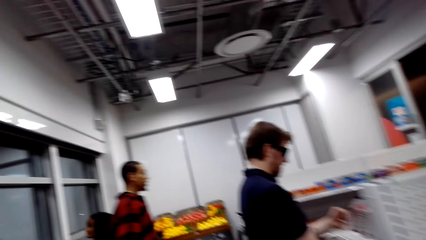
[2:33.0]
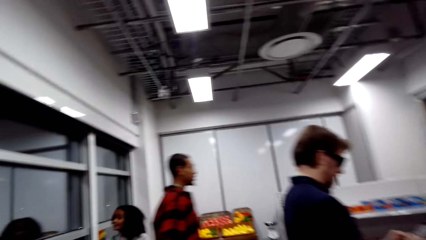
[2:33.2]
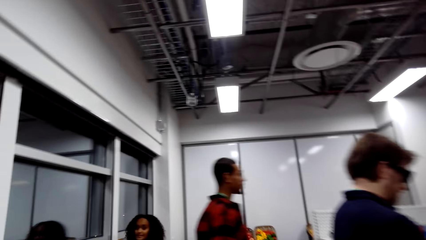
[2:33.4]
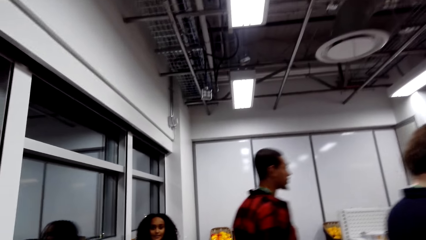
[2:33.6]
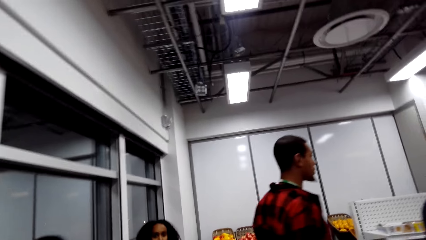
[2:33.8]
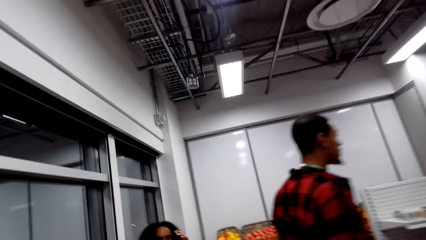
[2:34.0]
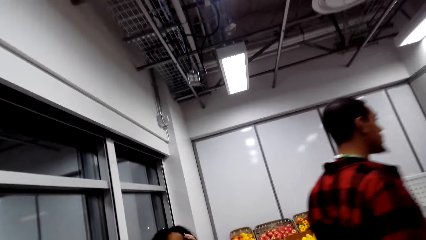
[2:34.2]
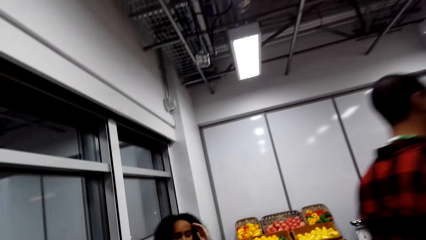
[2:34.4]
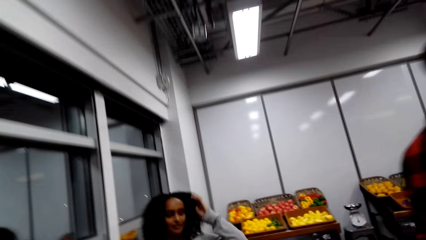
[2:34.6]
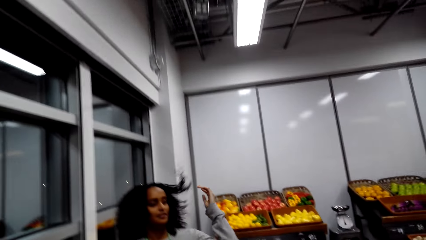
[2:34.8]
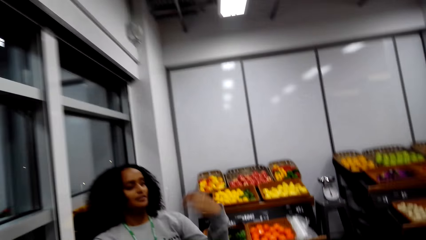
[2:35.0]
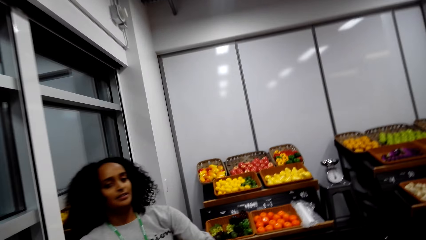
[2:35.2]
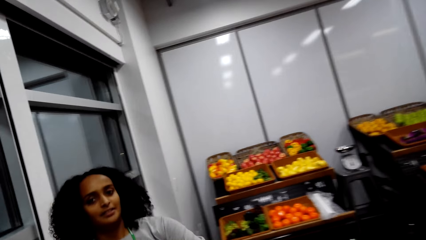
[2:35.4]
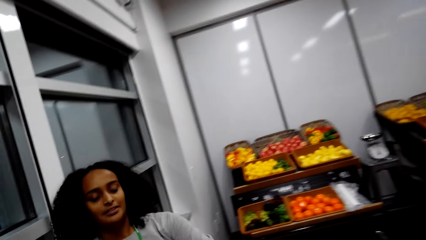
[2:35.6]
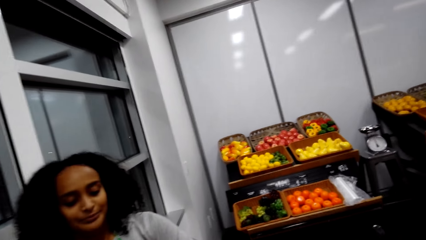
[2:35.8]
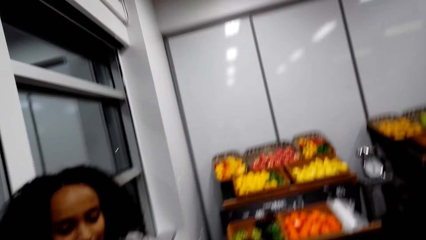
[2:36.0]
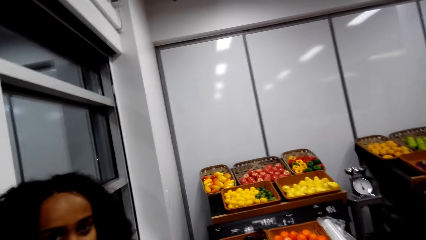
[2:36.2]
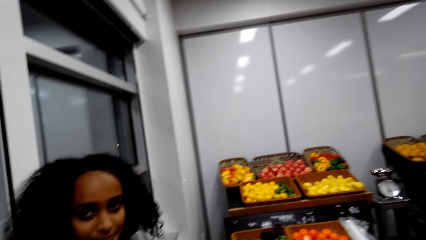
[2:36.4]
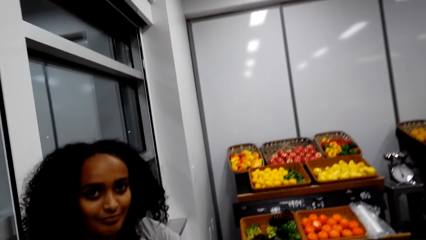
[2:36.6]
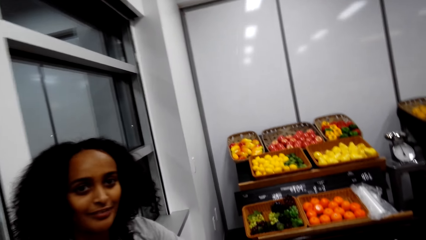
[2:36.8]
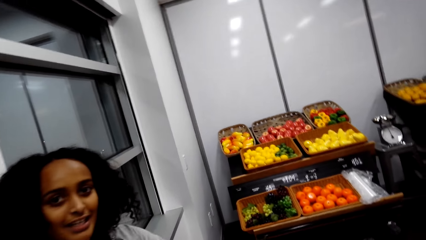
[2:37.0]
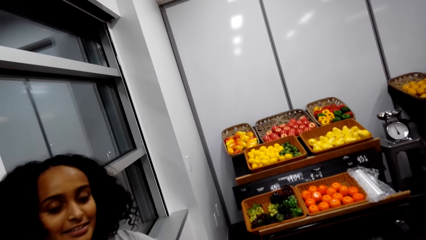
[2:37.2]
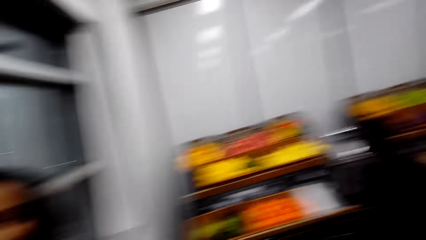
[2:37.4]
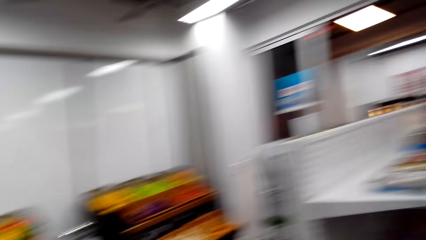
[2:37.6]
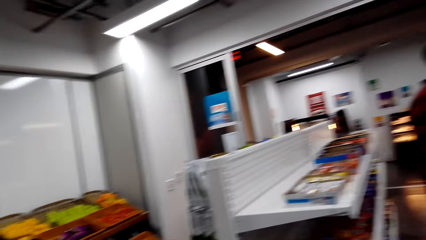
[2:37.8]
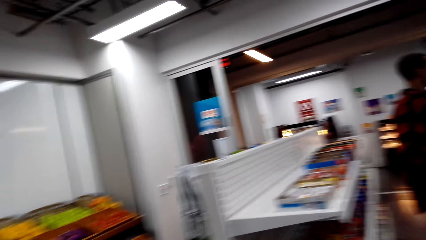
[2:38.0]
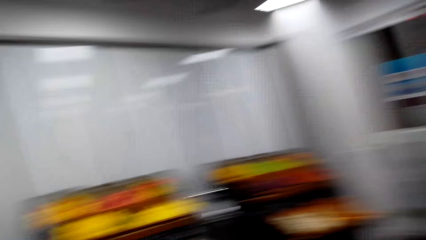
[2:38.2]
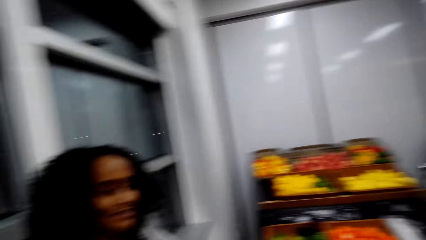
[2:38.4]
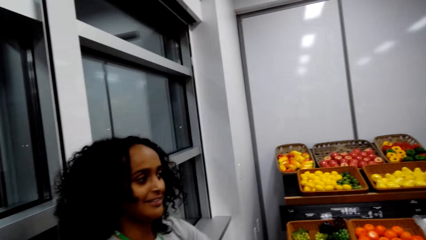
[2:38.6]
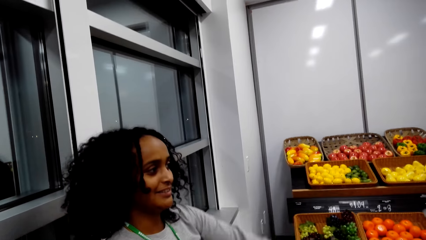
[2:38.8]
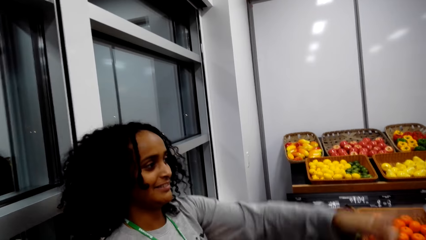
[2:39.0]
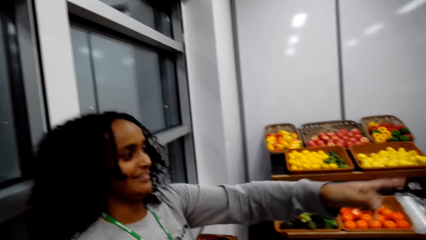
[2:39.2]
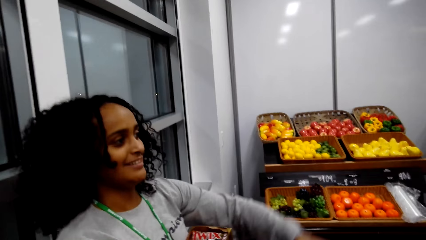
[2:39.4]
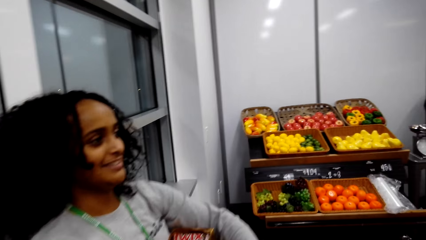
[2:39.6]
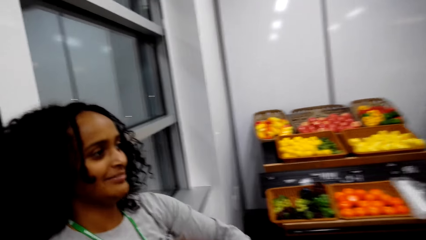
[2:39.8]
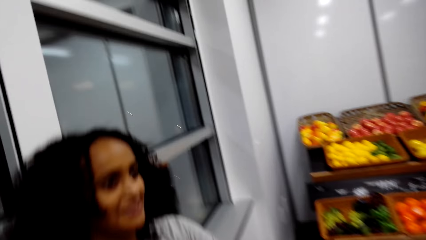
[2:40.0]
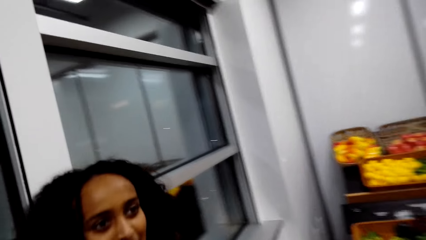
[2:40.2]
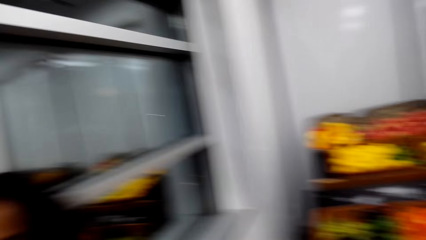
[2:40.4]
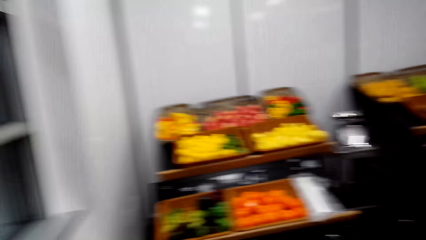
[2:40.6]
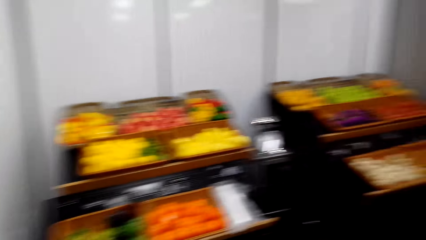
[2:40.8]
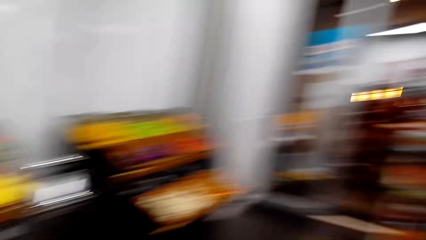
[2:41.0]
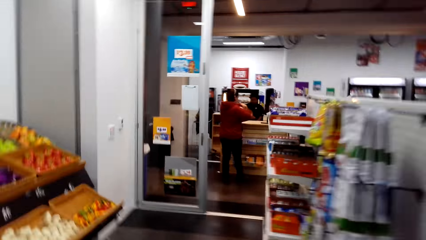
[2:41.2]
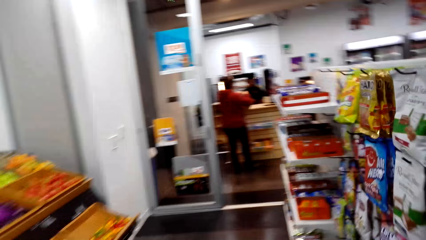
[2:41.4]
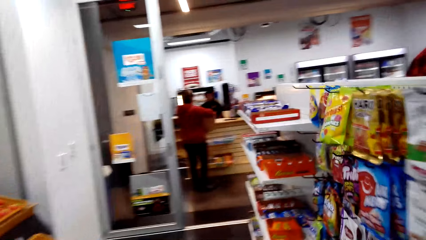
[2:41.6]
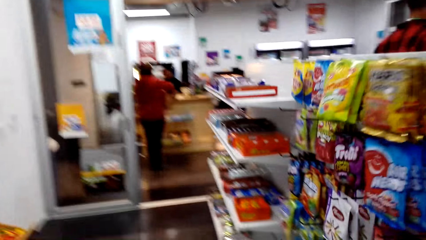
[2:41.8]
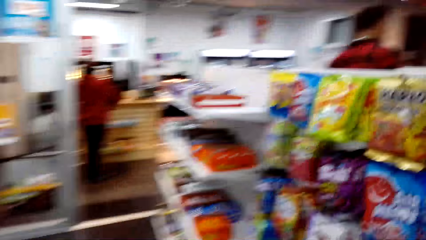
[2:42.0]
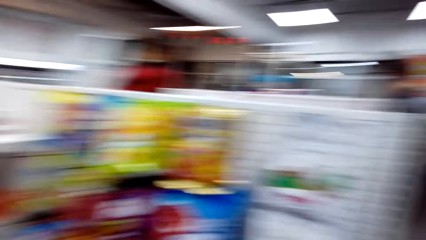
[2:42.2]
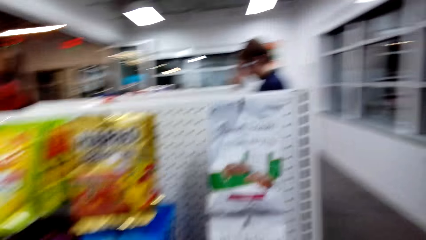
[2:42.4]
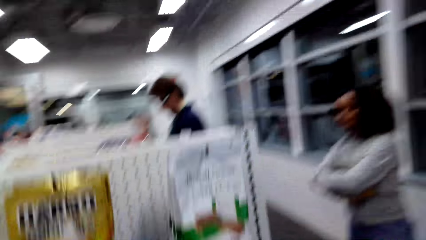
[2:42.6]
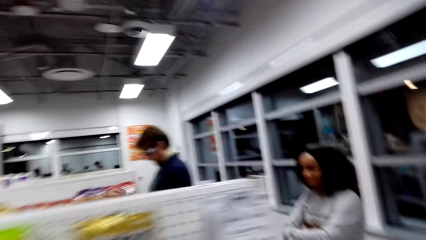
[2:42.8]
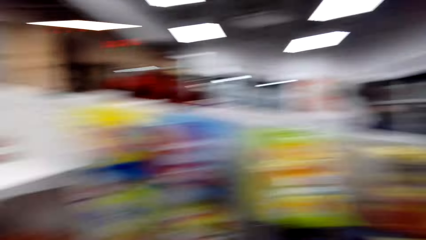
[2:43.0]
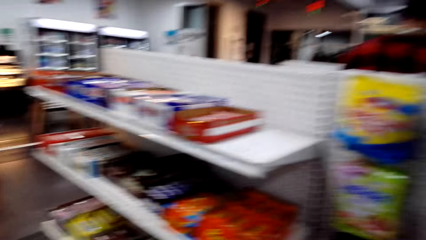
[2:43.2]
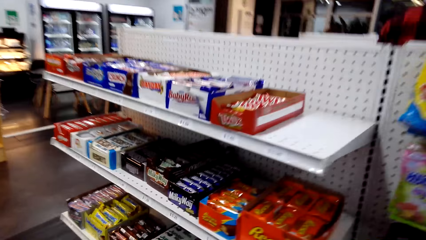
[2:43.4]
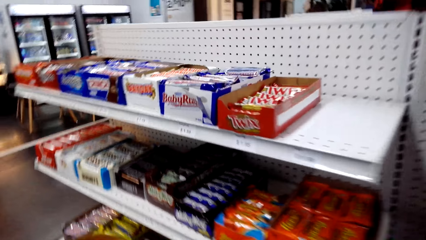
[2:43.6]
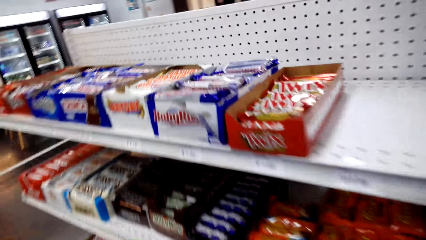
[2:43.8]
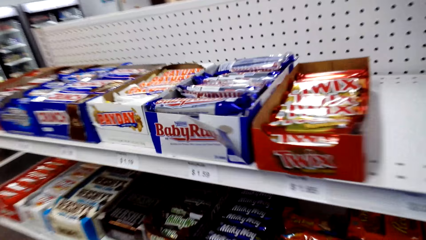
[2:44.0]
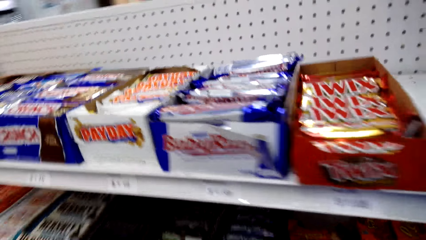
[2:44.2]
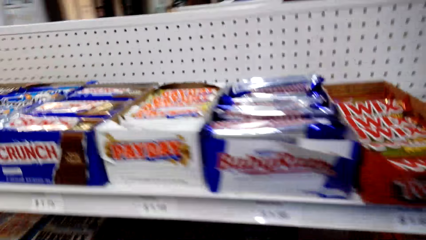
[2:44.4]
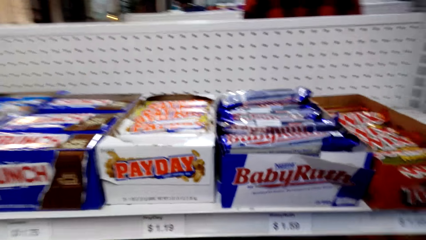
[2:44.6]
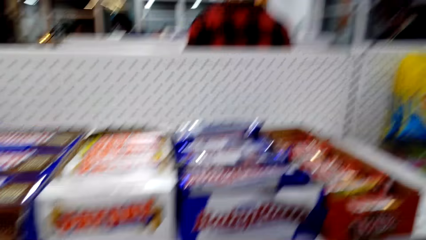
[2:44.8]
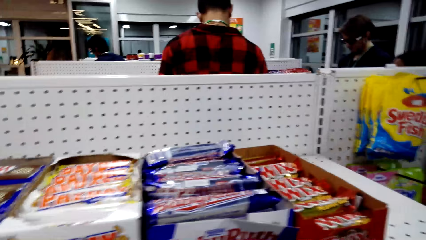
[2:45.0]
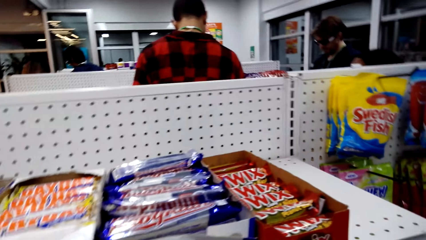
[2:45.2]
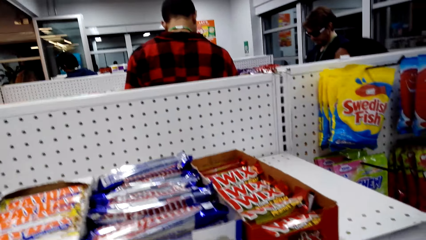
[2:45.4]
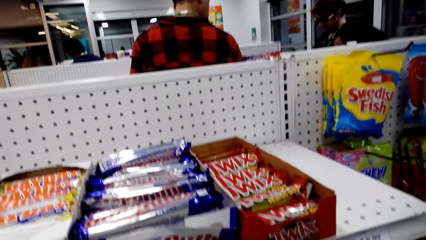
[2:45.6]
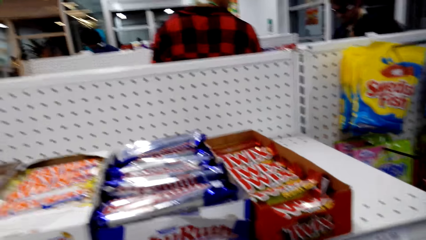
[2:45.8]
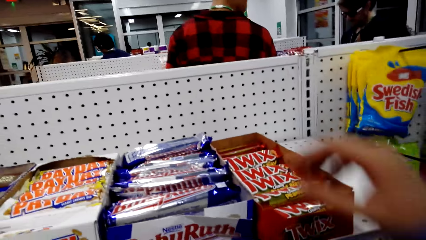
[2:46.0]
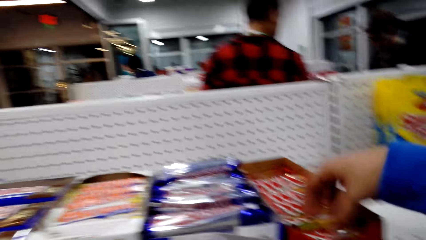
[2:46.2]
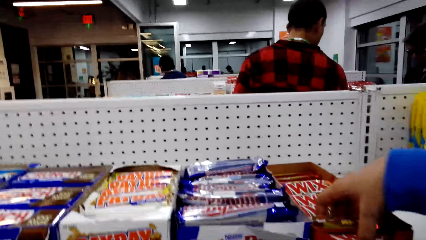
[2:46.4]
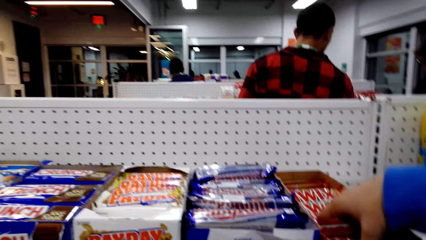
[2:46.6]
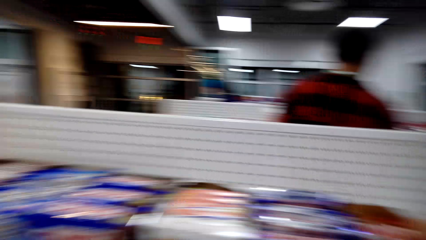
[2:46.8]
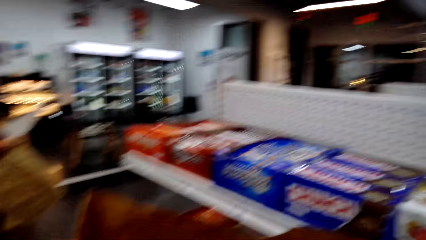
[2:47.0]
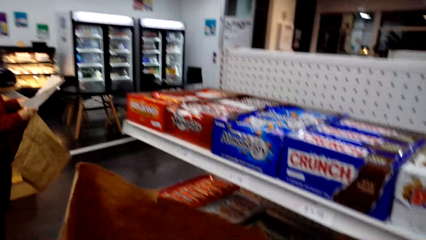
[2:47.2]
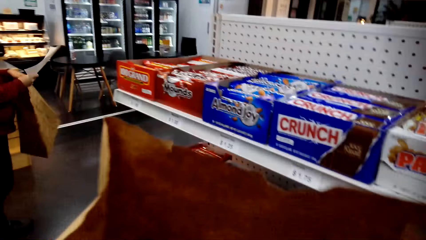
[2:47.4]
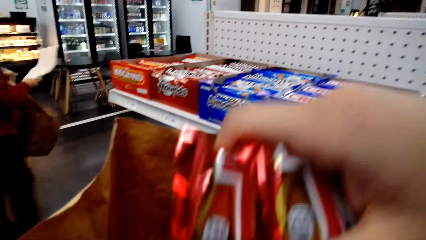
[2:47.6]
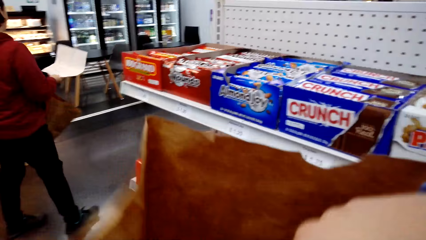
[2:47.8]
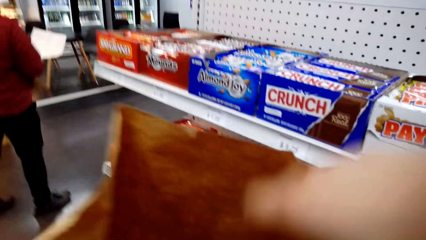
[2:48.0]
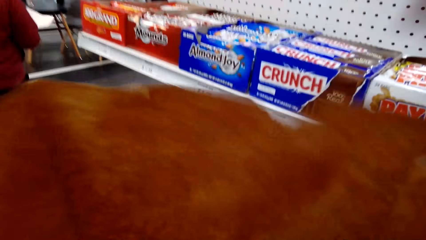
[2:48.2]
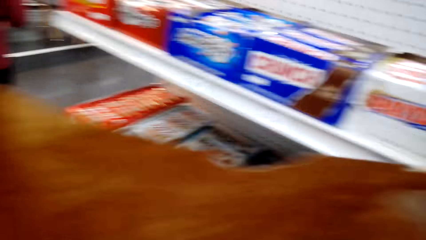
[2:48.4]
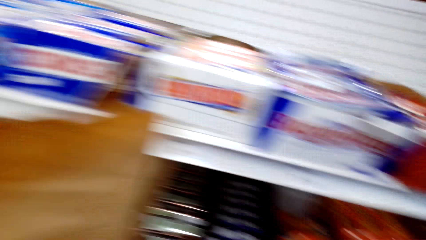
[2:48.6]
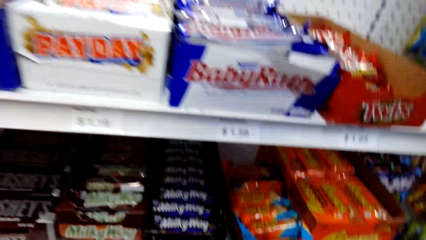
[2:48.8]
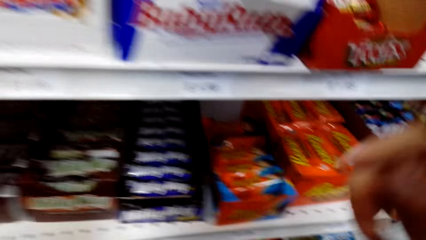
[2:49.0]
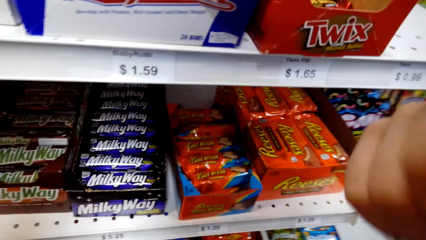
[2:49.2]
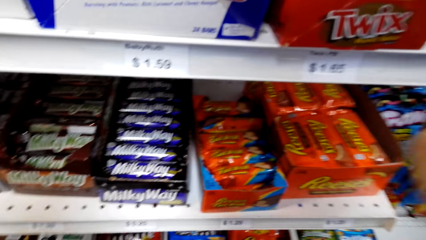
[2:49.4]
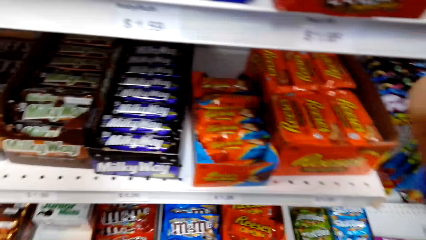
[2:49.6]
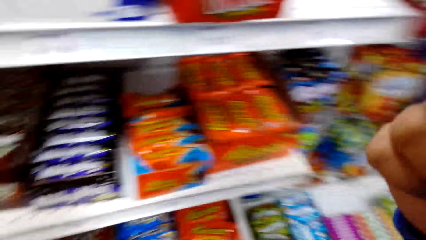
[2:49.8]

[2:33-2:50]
The camera wearer walks around. A woman brushes hair off the face with the left hand. The camera wearer talks to the woman. They look around. The woman points. The camera wearer talks to the woman. They walk towards the shelf. They look around. They look at the snacks. They take the chocolate bar from the box on the shelf. They put the chocolate bars in the paper bag. They look at the items on the shelves.
